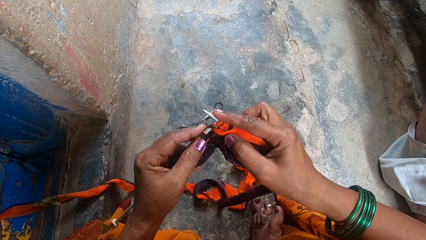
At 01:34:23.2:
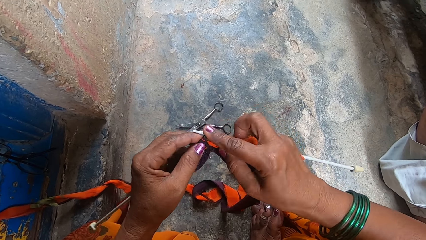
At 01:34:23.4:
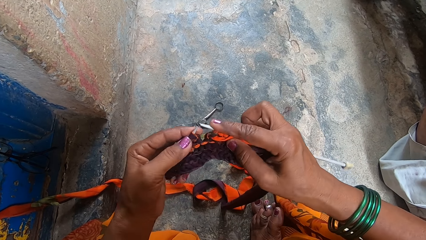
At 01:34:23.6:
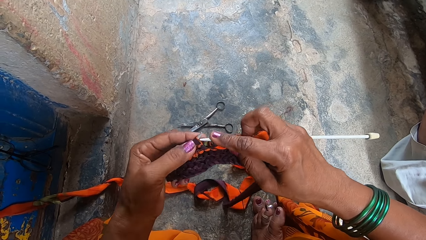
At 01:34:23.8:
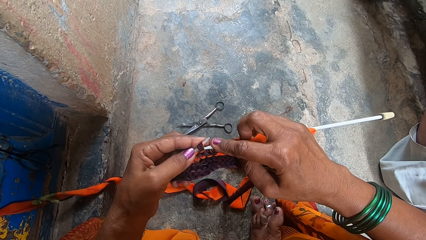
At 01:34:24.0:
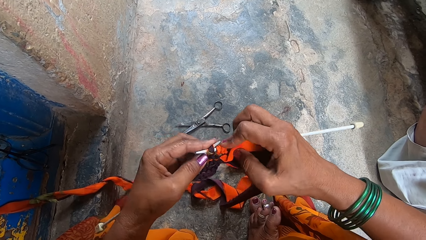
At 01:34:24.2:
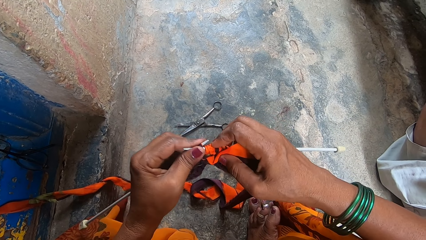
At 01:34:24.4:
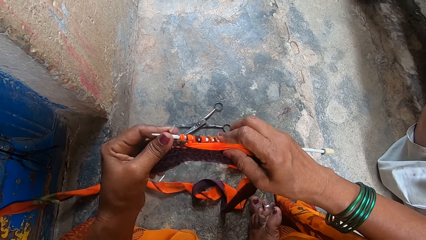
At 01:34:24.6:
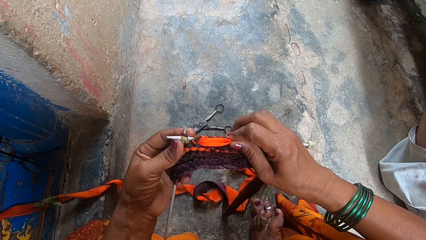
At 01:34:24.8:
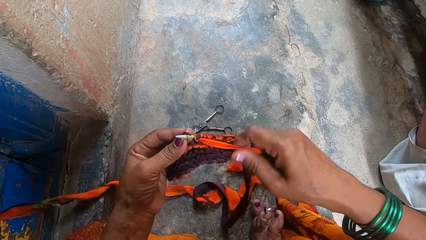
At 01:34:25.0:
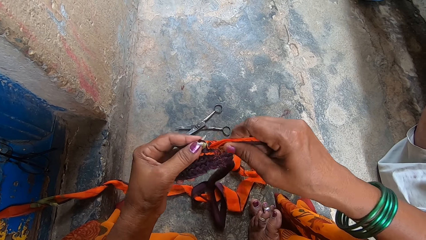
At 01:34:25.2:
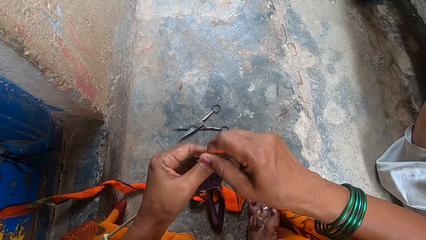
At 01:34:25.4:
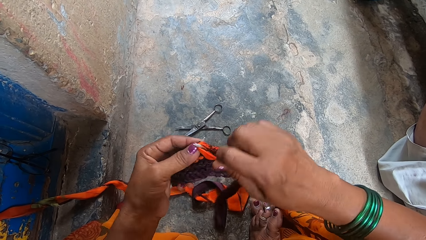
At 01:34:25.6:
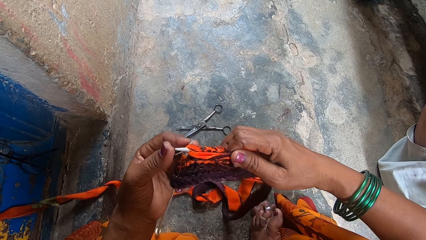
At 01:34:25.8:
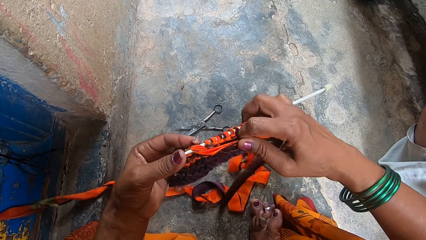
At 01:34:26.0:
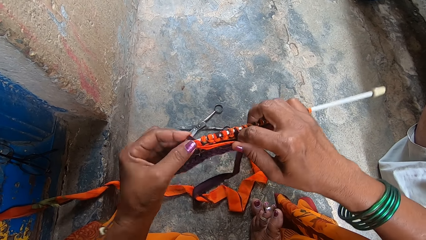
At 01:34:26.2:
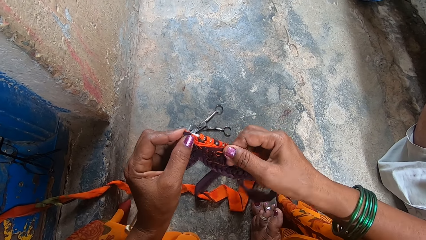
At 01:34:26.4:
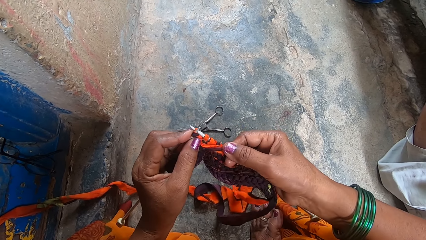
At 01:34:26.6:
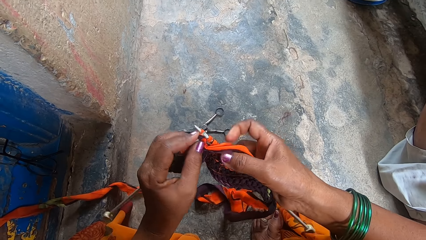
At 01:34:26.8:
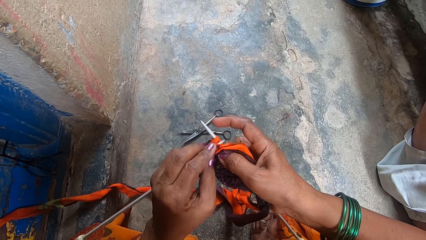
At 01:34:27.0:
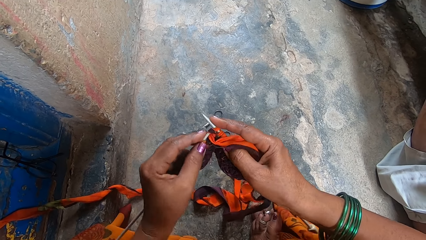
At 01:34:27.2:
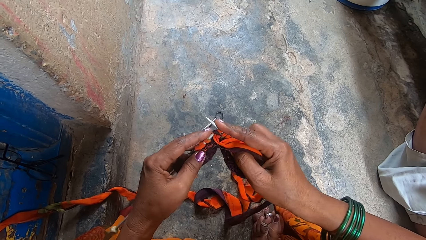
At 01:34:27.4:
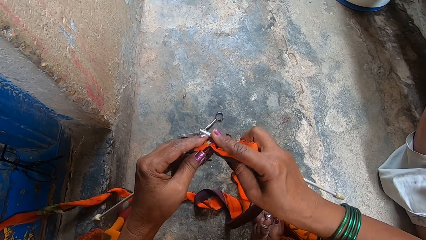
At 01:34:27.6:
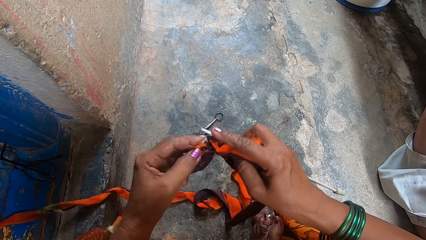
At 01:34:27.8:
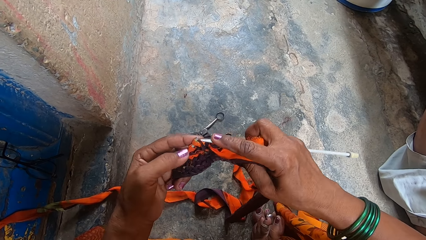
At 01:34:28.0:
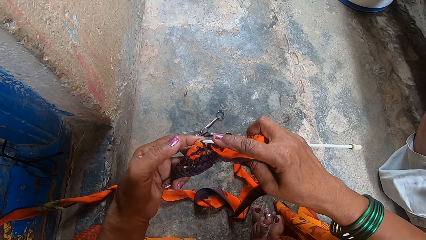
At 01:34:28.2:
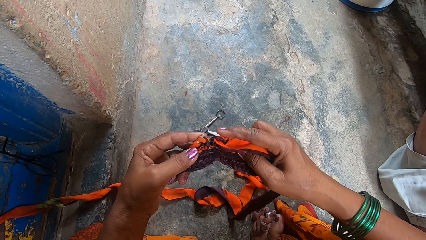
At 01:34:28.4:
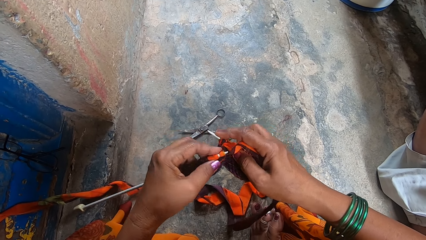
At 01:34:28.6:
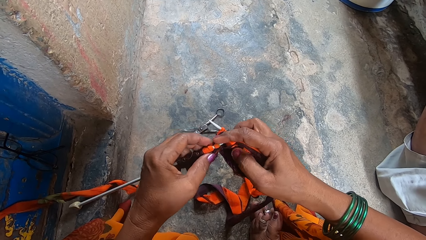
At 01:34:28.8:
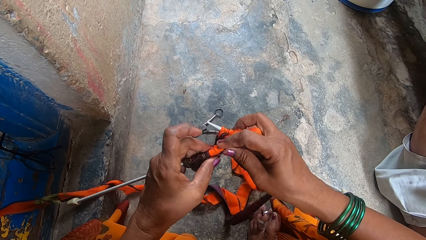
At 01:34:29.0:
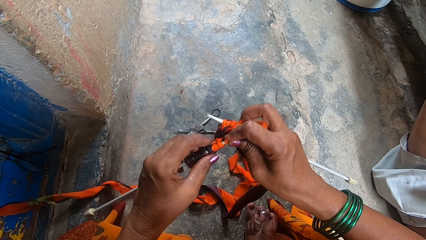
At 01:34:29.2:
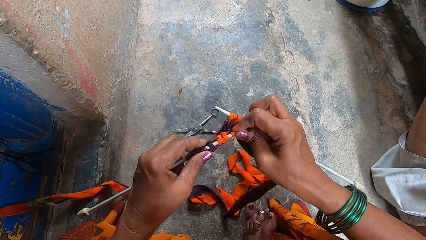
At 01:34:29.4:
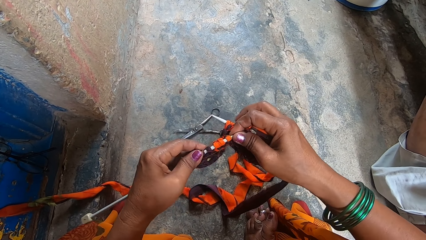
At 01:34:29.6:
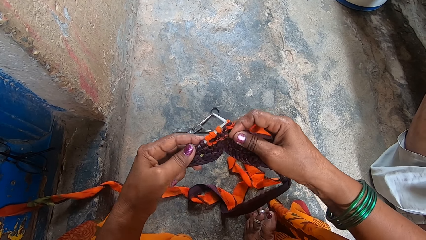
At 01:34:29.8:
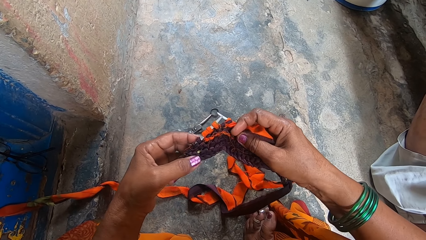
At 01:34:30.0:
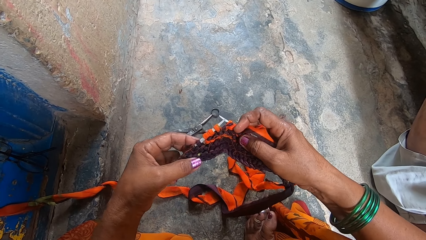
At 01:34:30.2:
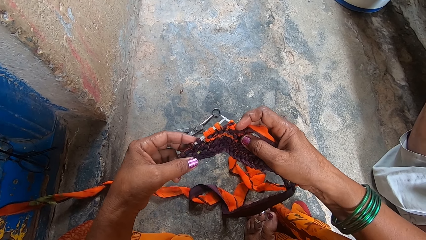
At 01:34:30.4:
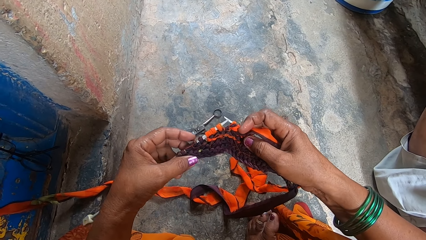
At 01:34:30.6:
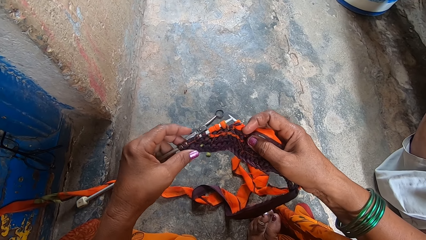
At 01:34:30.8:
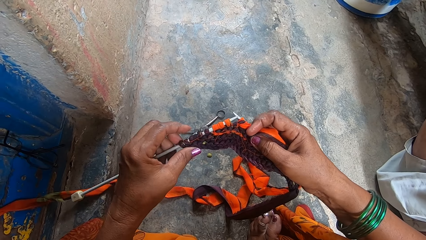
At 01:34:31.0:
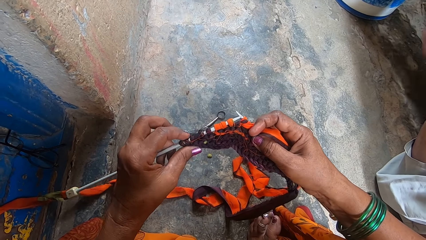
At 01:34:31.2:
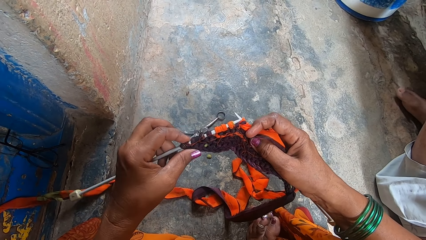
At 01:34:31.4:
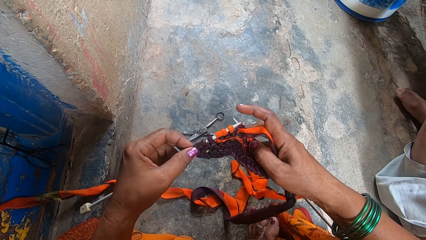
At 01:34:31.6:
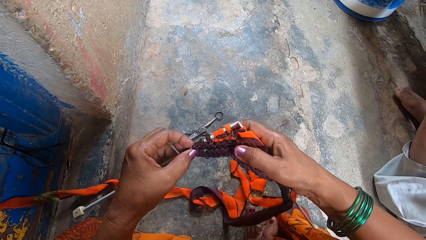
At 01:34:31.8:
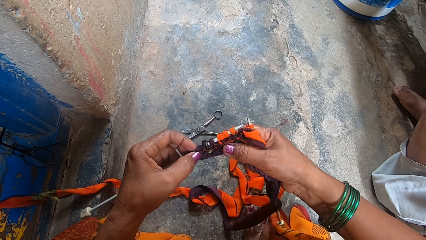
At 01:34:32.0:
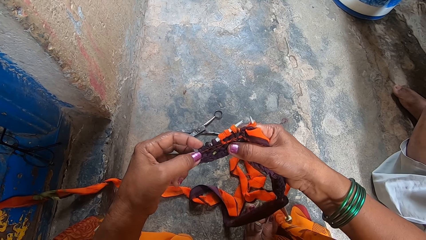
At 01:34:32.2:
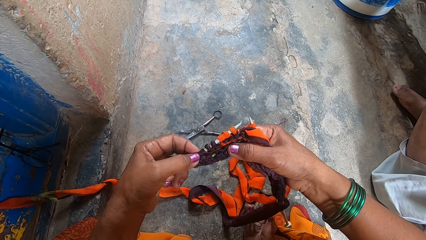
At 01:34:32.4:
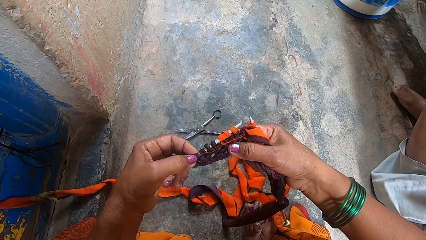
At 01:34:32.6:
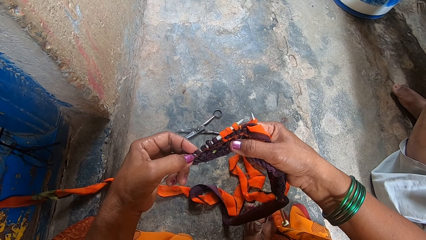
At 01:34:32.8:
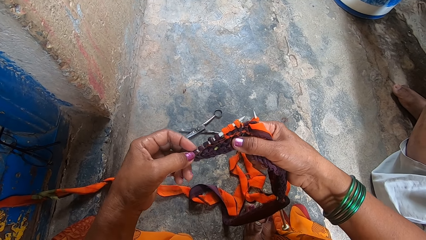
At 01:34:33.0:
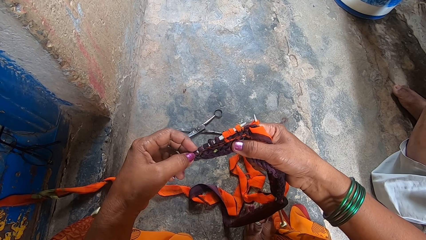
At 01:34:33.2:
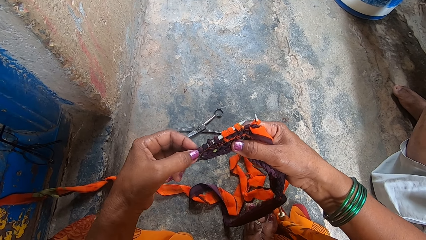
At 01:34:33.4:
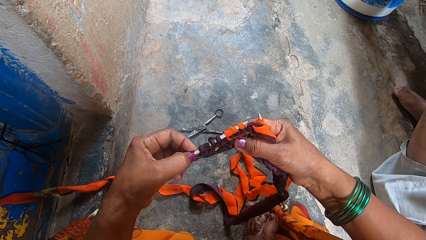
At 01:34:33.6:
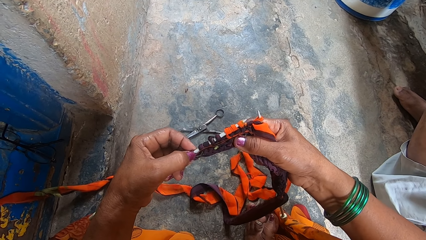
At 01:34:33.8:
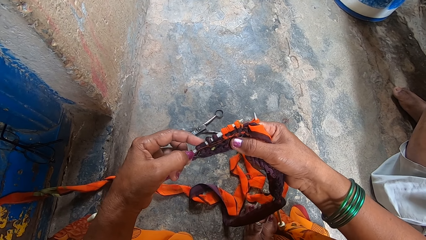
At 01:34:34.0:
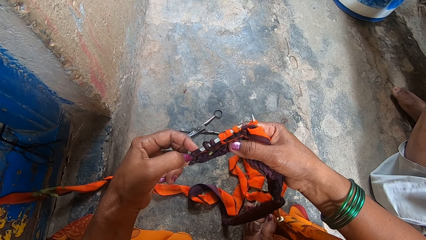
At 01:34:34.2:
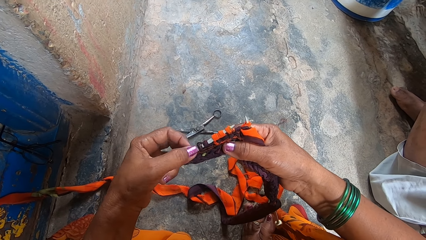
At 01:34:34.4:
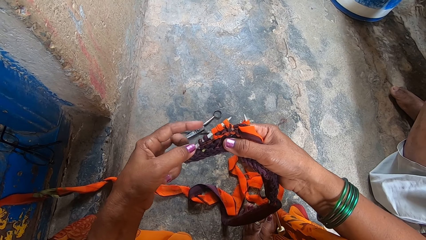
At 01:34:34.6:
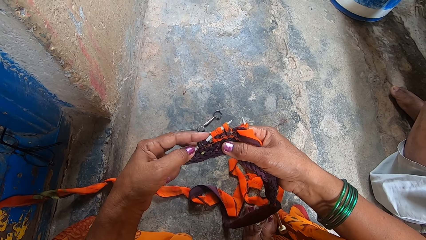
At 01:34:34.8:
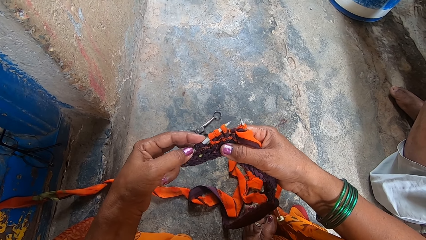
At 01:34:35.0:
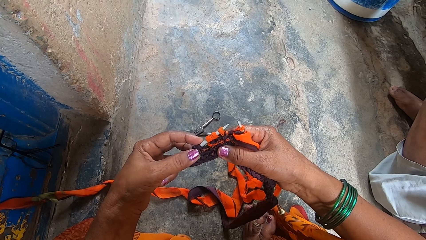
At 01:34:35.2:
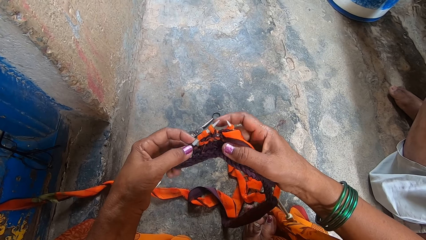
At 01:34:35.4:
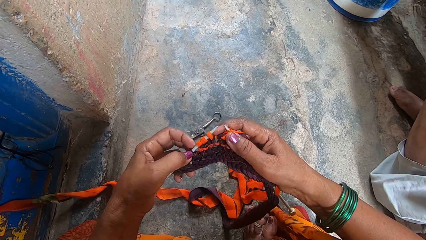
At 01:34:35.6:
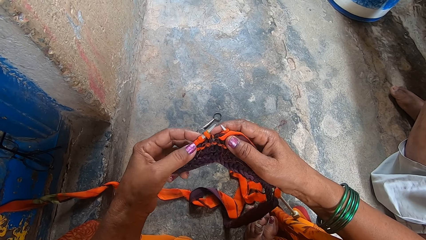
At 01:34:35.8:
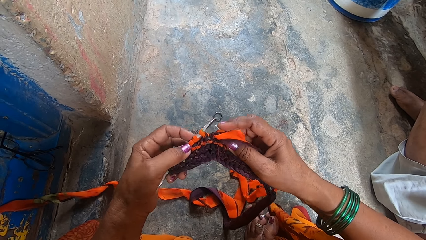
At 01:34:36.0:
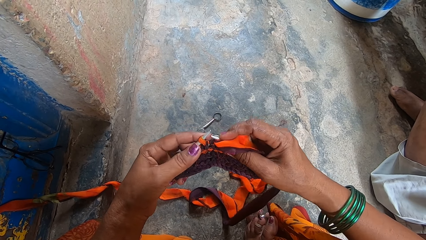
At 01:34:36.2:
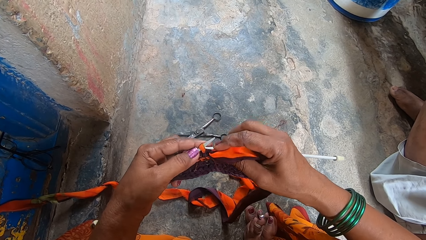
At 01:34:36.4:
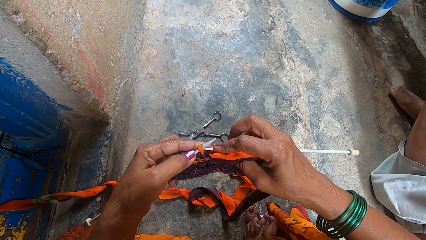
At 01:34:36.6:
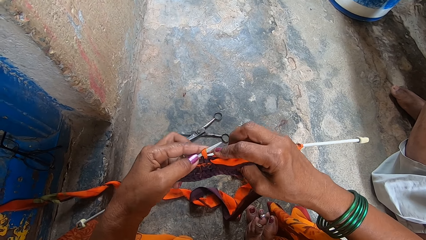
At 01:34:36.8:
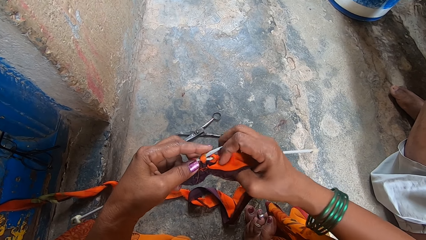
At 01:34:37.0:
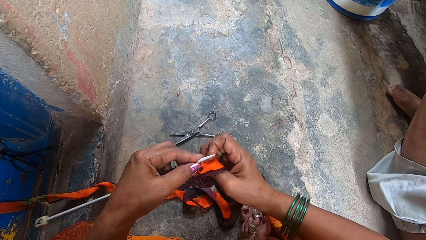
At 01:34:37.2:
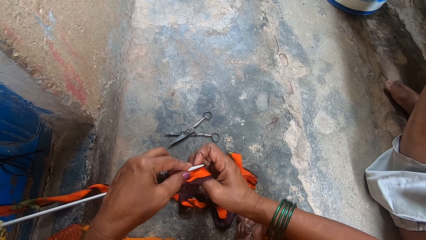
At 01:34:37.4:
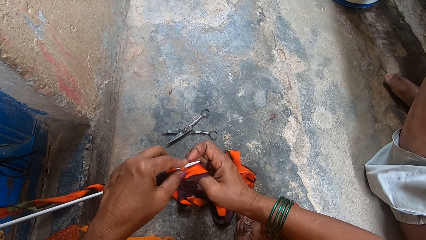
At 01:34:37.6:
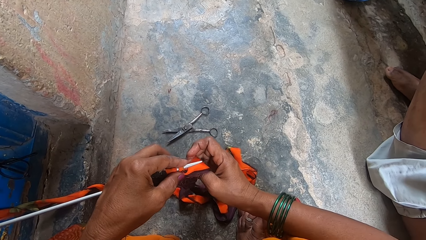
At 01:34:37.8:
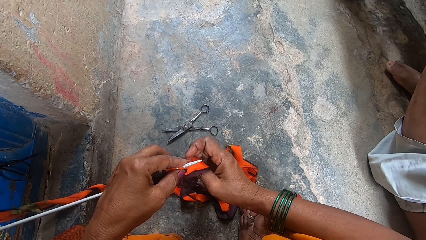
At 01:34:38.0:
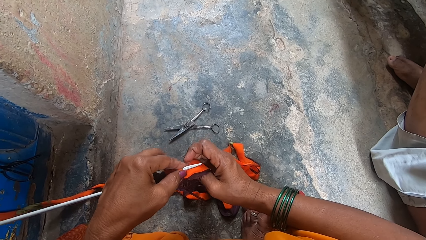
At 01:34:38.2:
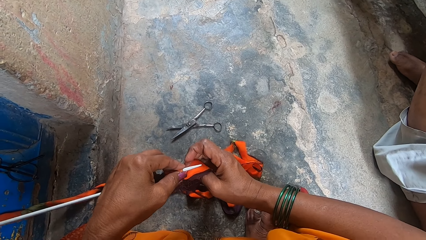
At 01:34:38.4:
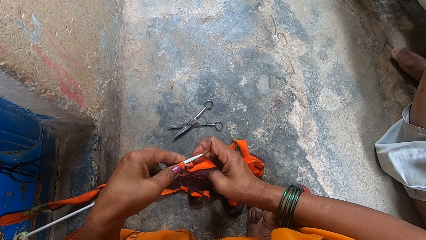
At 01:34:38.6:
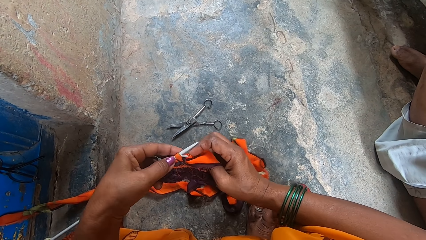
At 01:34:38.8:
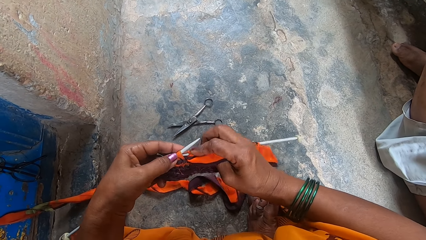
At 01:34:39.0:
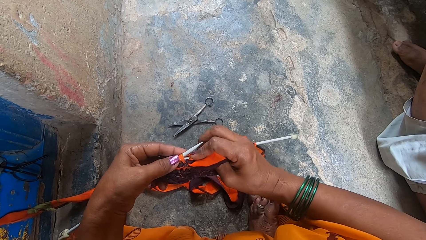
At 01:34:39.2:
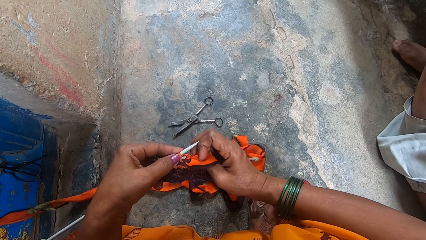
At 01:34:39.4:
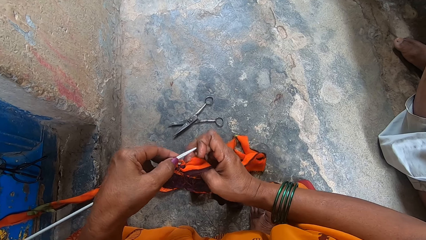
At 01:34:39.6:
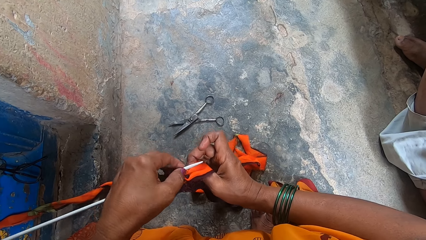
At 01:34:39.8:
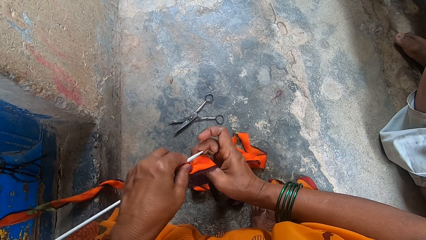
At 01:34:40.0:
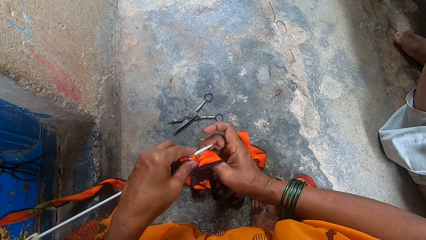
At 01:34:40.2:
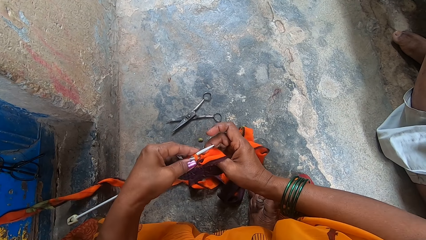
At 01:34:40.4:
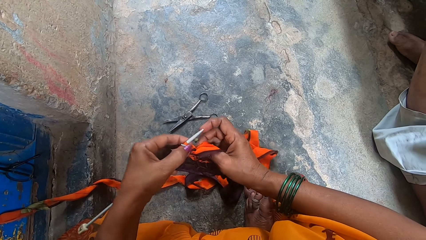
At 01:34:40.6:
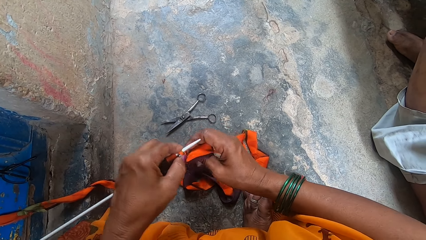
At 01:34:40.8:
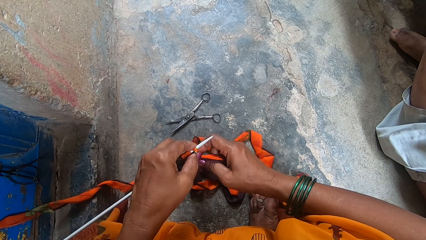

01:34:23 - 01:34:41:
The camera wearer checks the fabric. They adjust the fabric yarn on the left knitting needle. They knit the fabric with the knitting needles. They press the knitting needles on the ground. They knit the fabric with the knitting needles.
